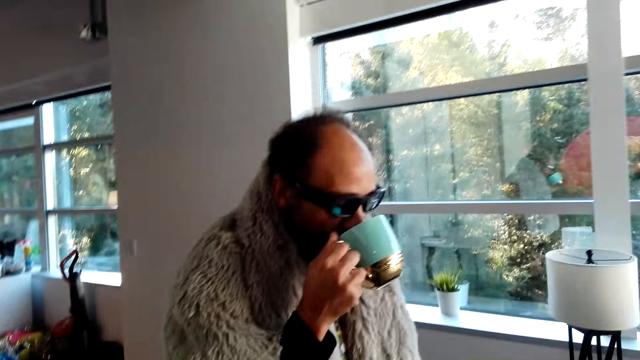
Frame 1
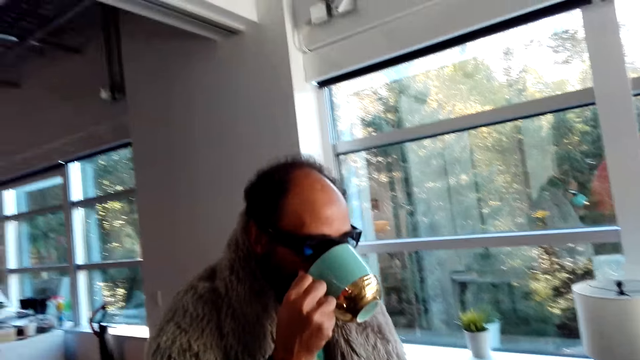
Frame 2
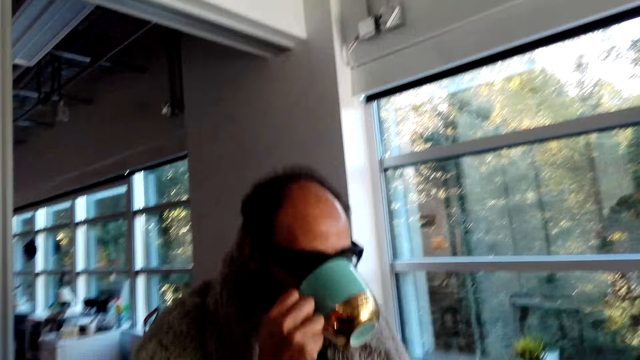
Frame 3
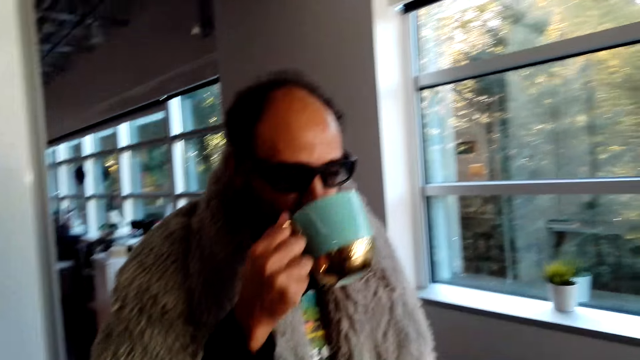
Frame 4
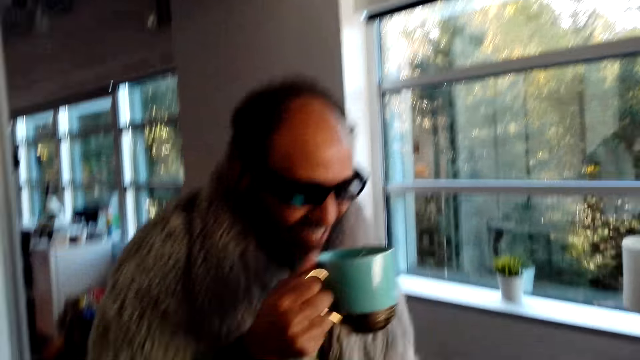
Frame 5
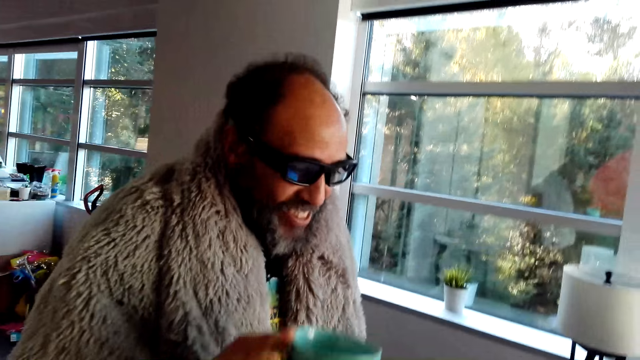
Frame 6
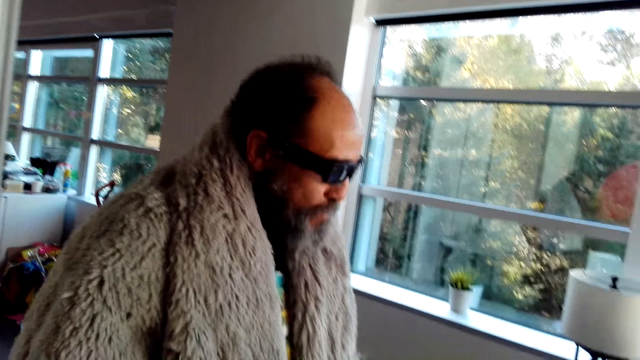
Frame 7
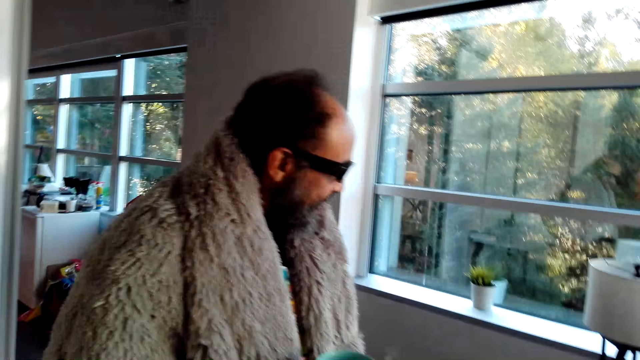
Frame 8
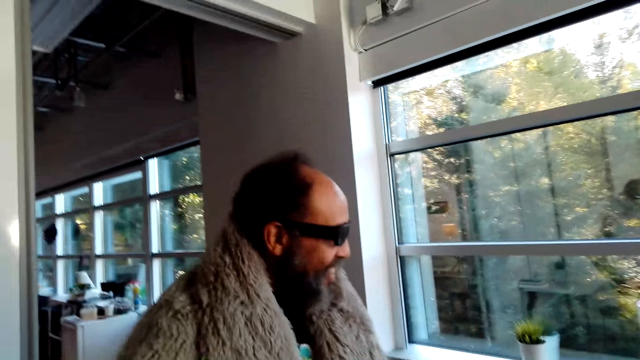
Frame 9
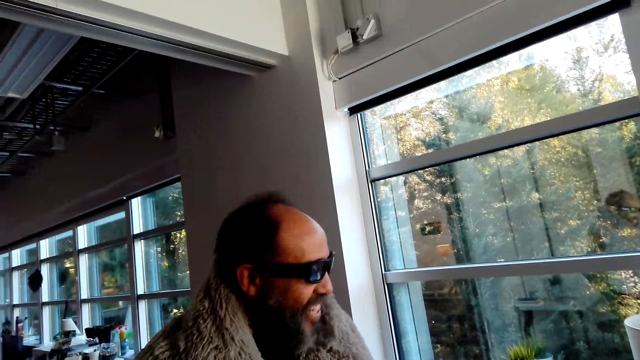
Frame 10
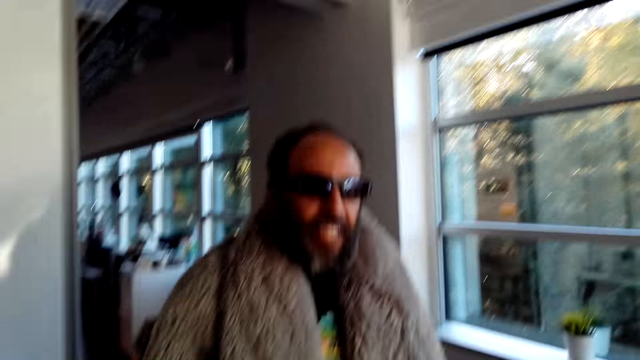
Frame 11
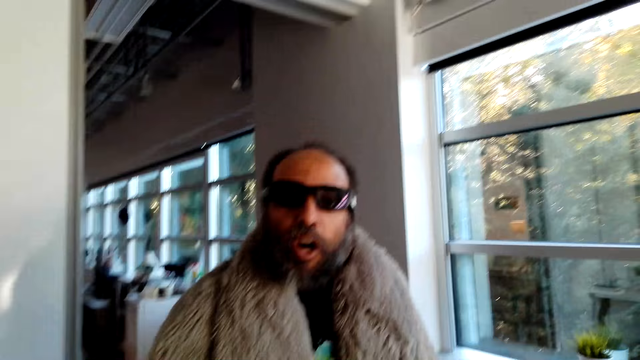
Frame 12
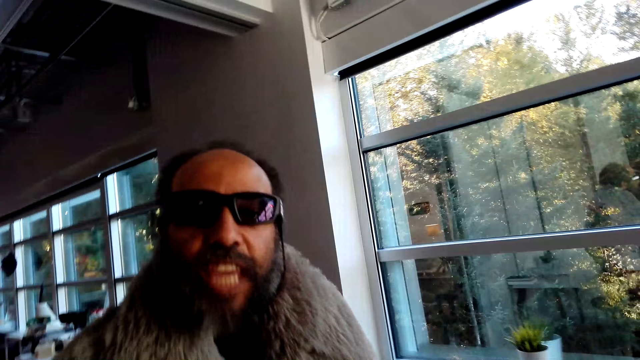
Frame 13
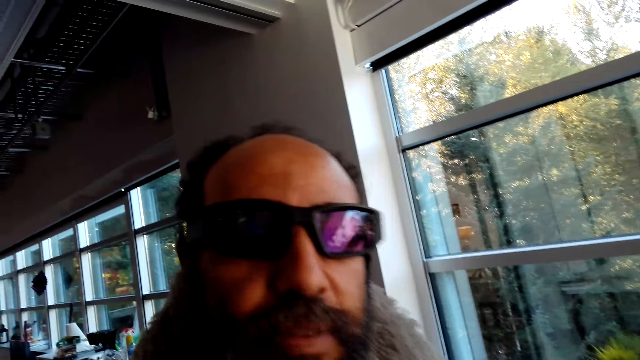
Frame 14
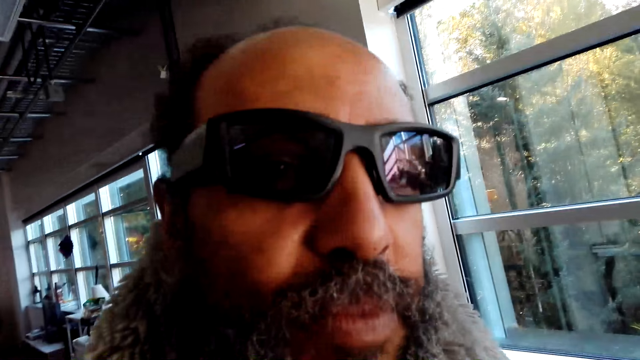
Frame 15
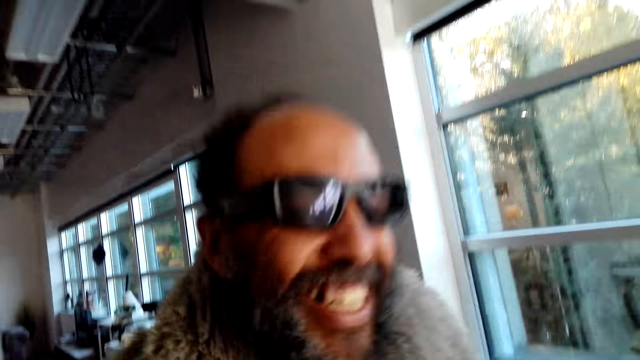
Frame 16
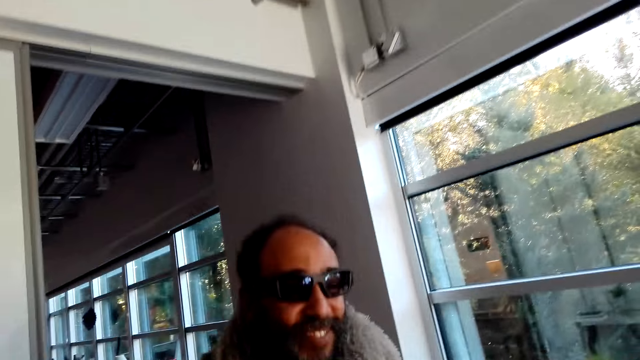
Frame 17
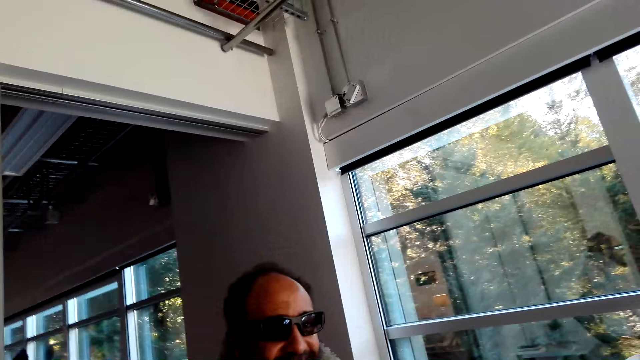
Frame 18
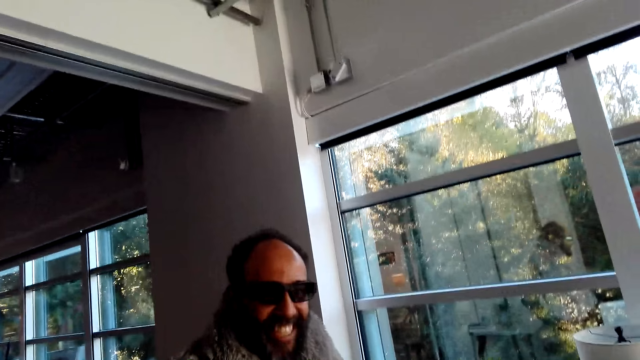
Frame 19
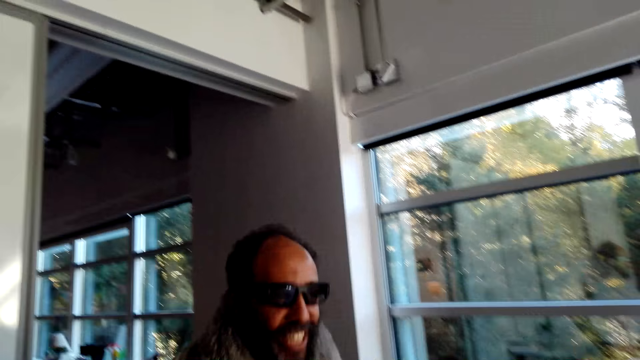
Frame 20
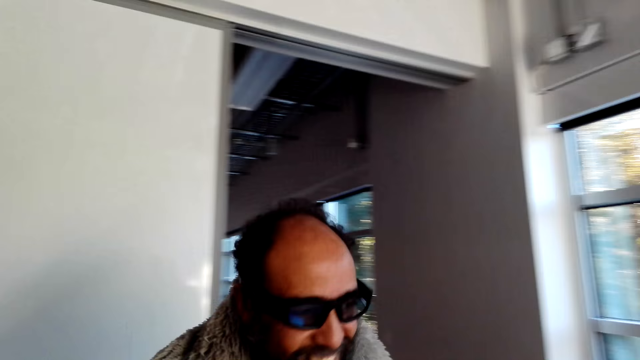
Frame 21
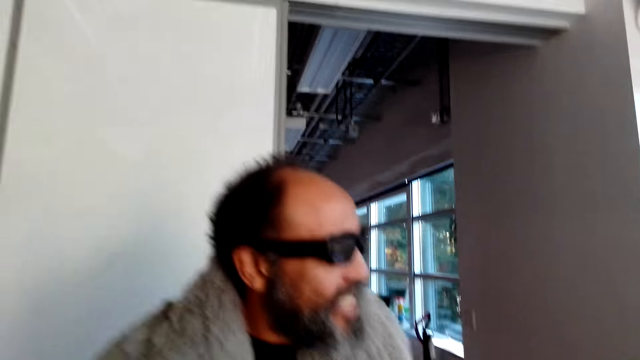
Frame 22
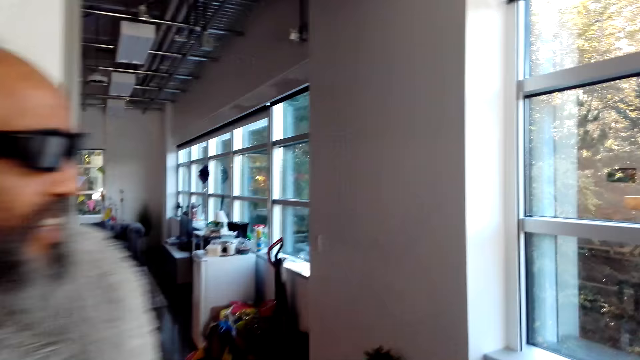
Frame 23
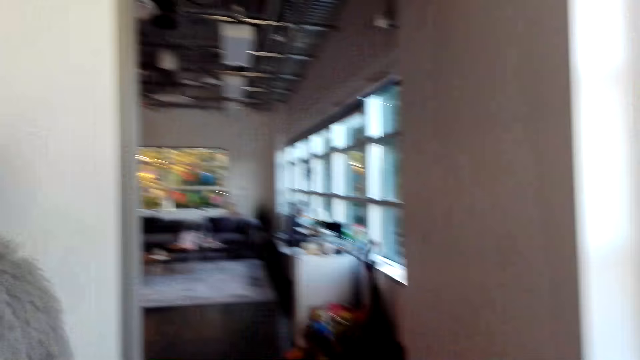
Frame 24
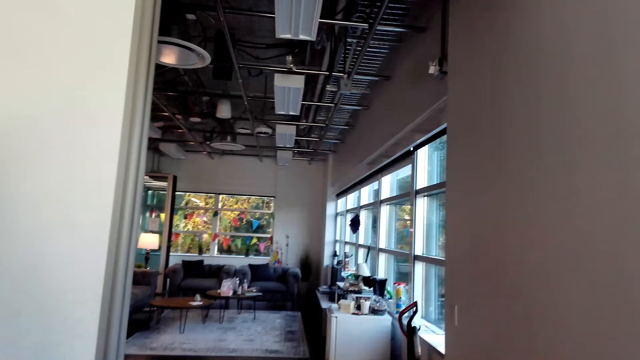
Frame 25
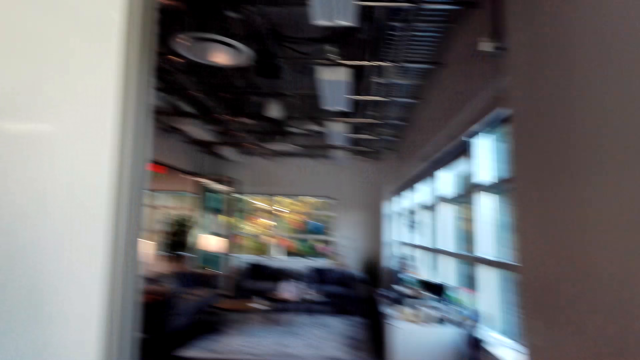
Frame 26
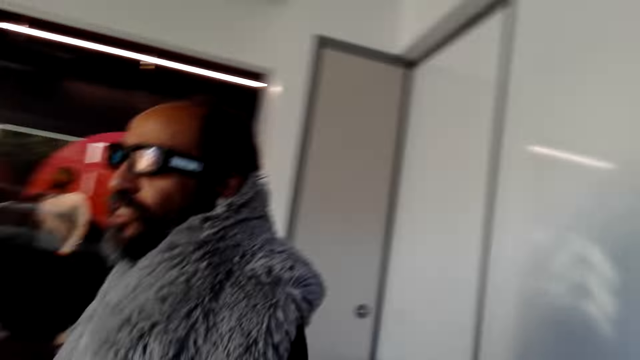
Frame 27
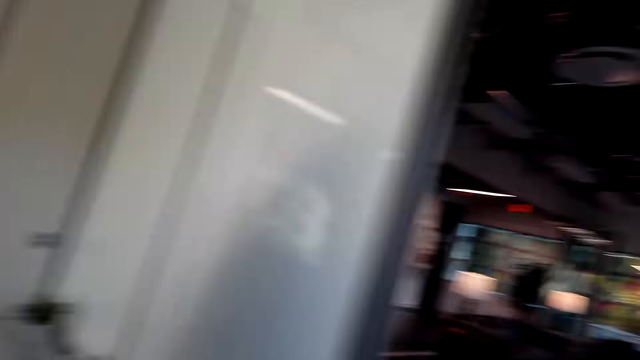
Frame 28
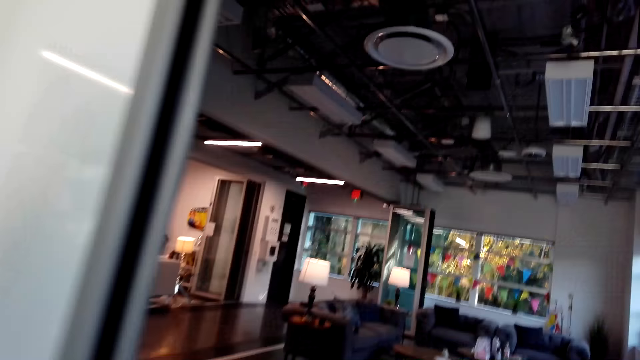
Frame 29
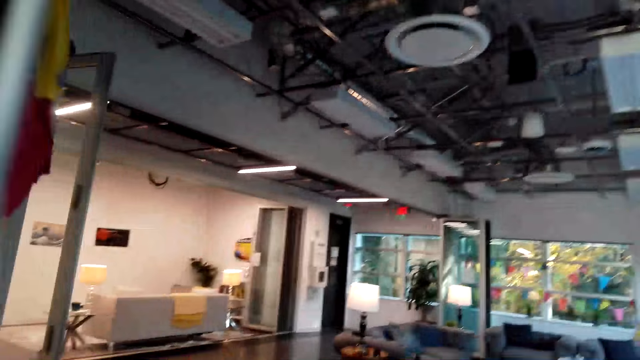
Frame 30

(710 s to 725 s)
A man drinks coffee with a cup. The camera wearer speaks. They move their hand. The man speaks. The camera wearer looks around. The man speaks, laughs, and moves around. The camera wearer speaks. The man speaks. The camera wearer walks in the house. The man looks around.

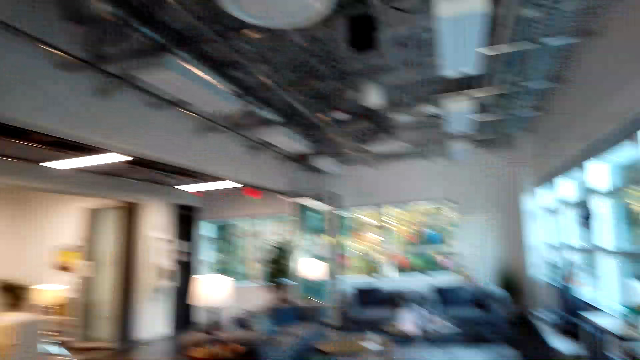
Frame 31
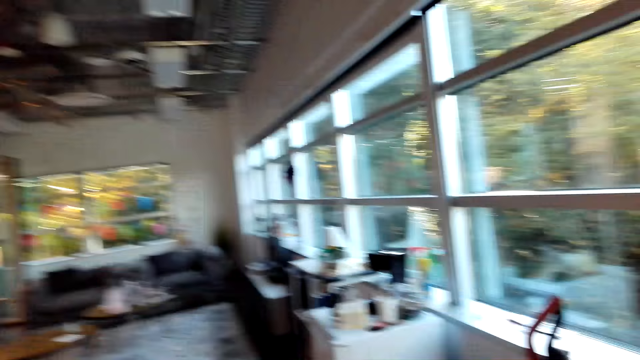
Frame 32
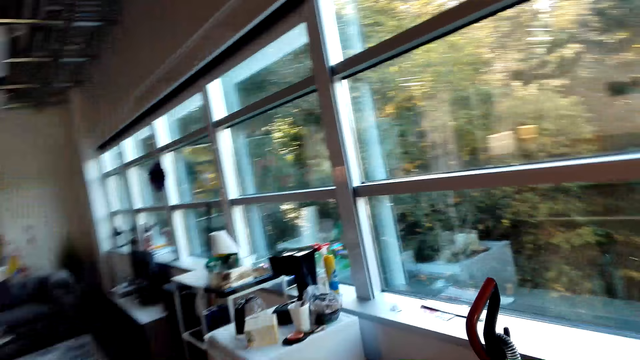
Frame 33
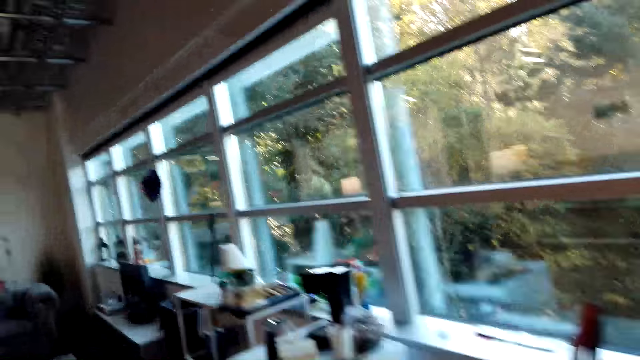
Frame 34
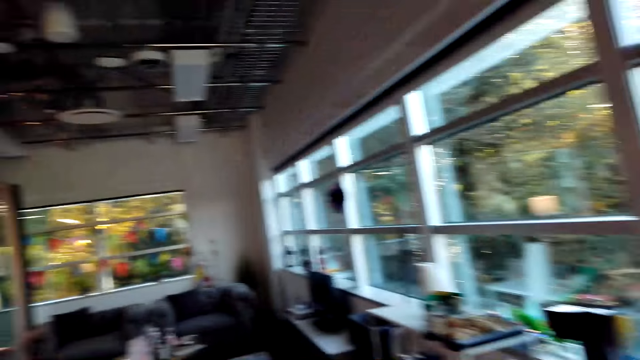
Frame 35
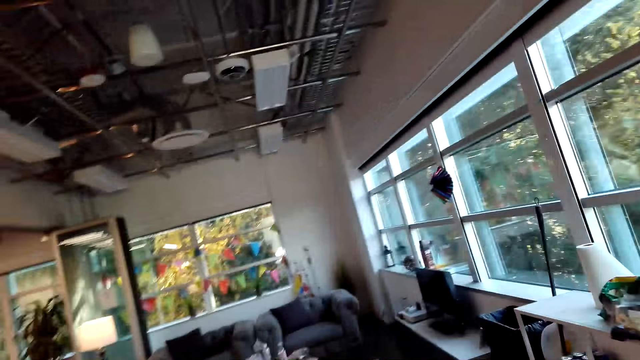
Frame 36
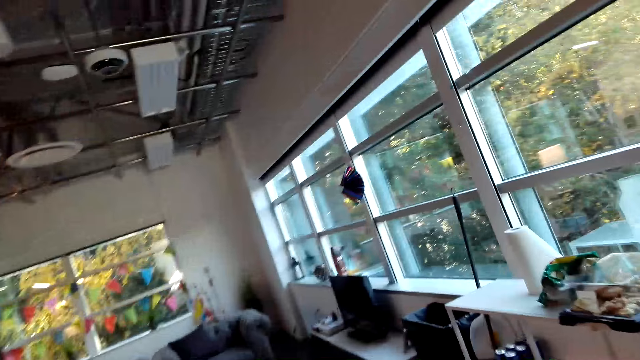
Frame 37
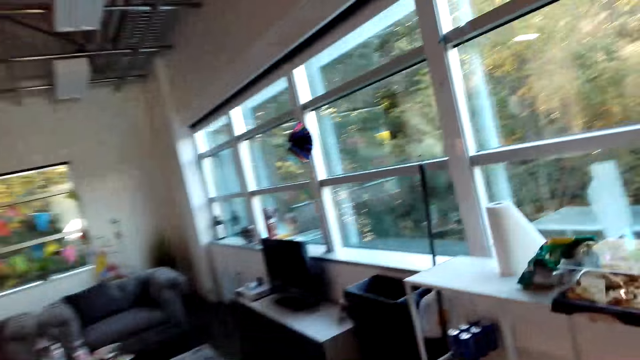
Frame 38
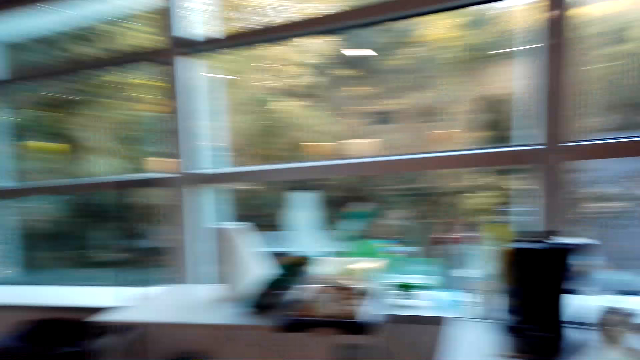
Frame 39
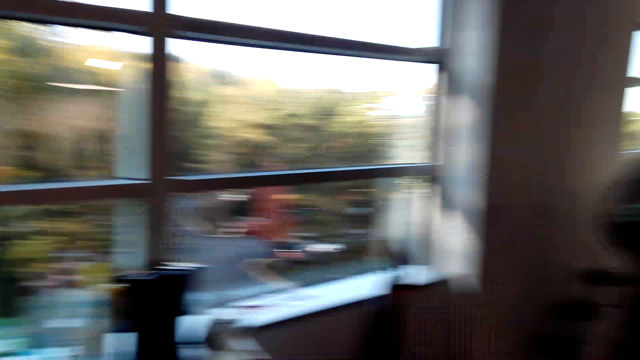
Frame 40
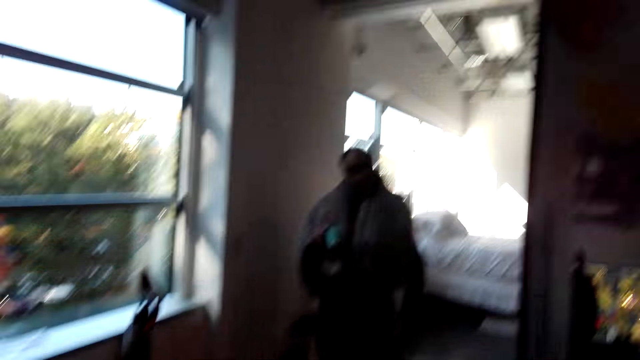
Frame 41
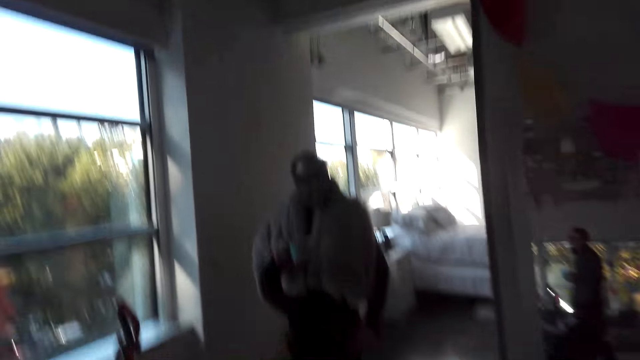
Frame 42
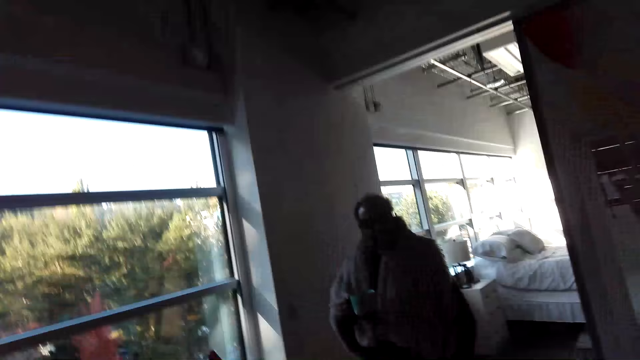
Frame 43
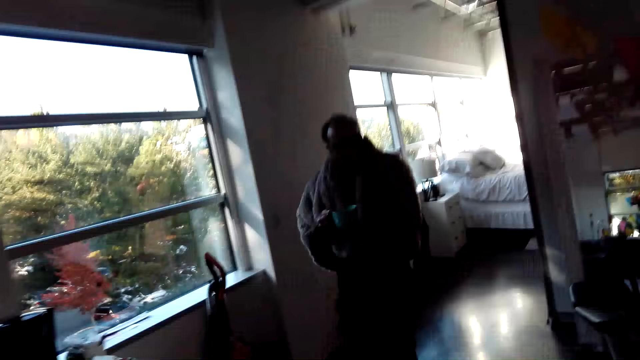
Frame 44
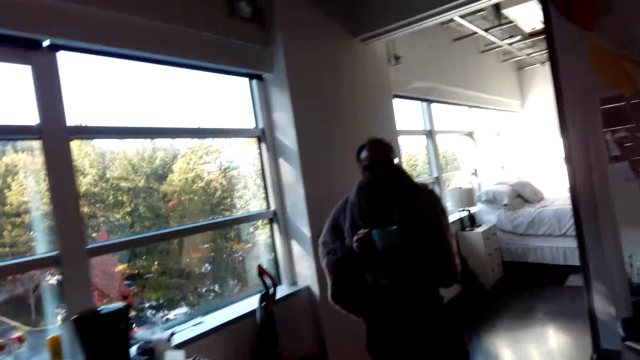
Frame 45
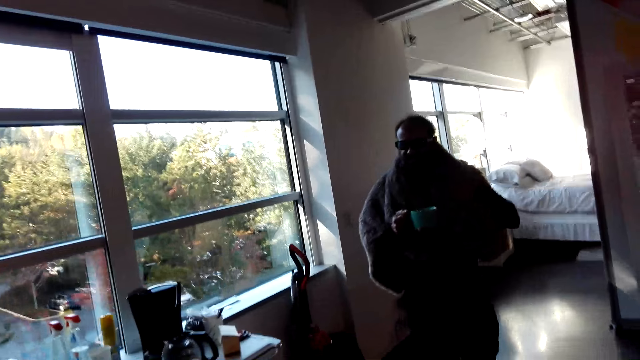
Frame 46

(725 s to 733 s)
A man speaks. The camera wearer walks in the house and looks around. The man walks around. The camera wearer speaks. The man moves his hand.
